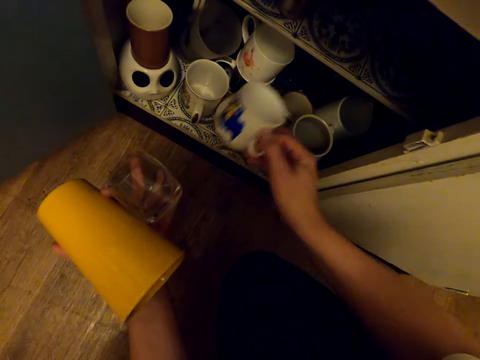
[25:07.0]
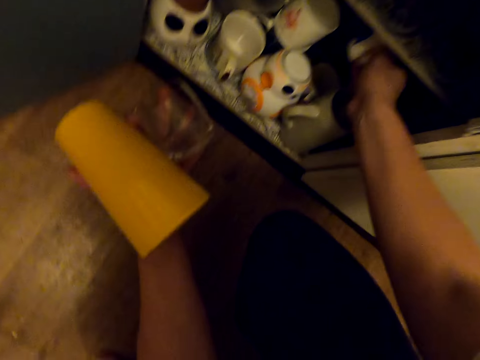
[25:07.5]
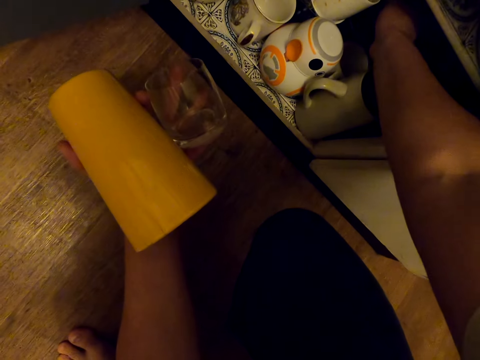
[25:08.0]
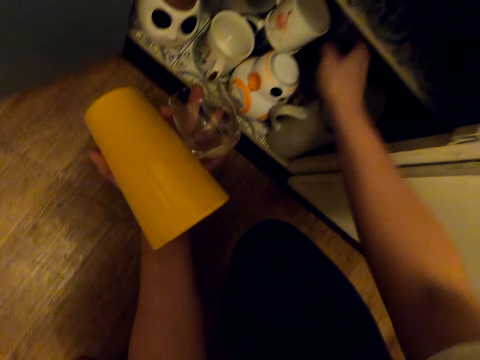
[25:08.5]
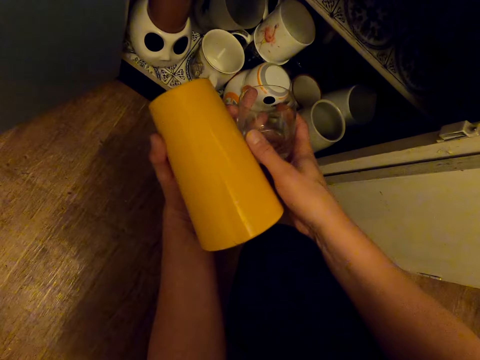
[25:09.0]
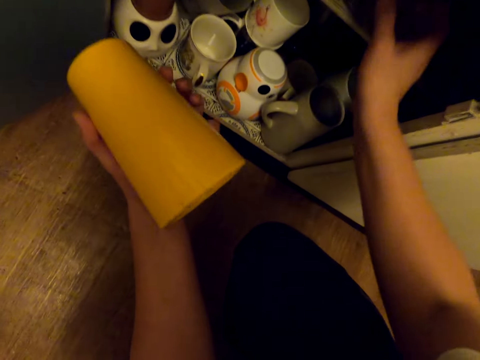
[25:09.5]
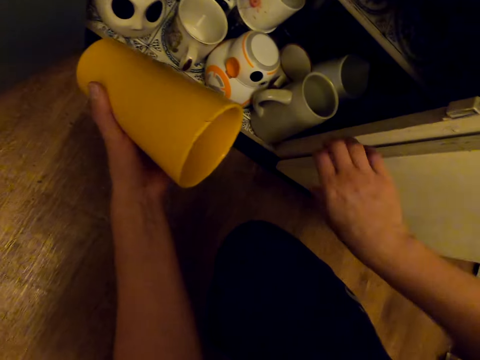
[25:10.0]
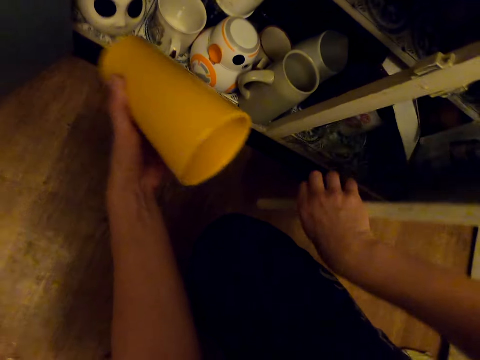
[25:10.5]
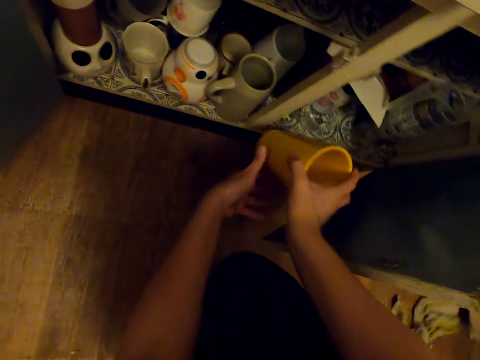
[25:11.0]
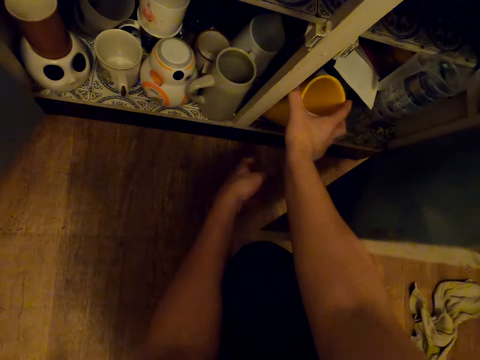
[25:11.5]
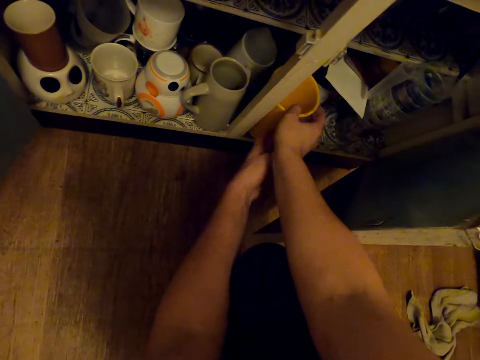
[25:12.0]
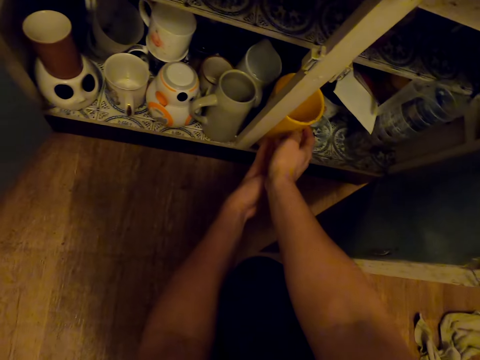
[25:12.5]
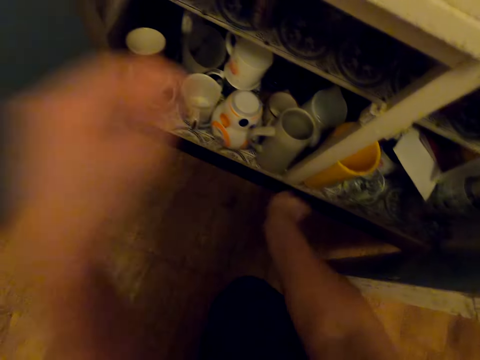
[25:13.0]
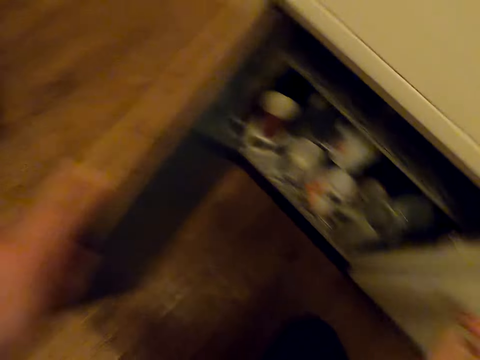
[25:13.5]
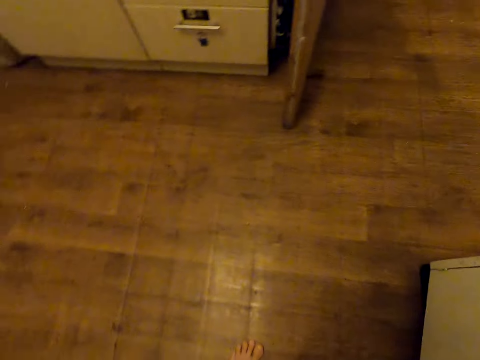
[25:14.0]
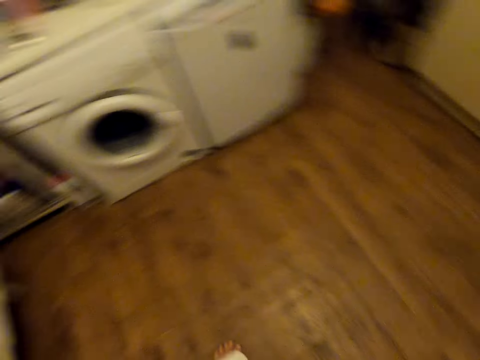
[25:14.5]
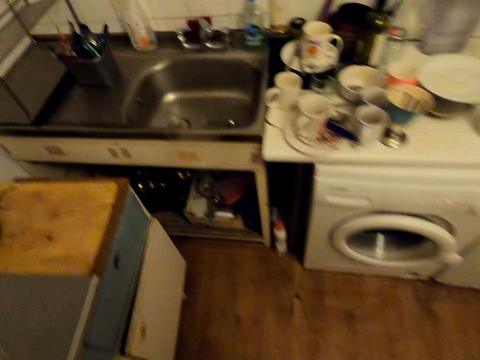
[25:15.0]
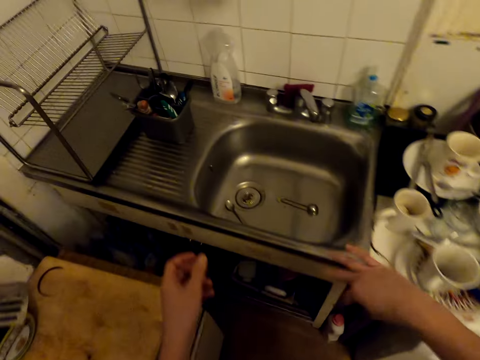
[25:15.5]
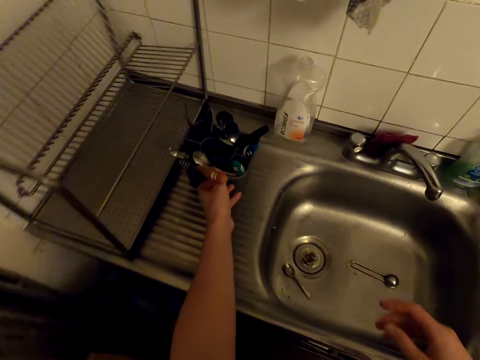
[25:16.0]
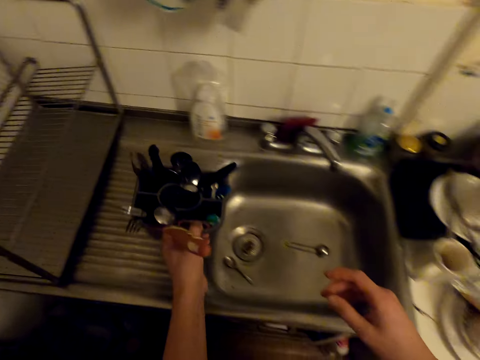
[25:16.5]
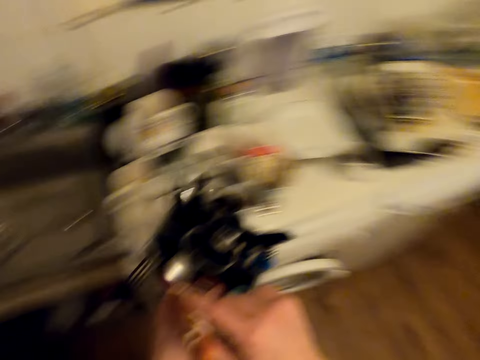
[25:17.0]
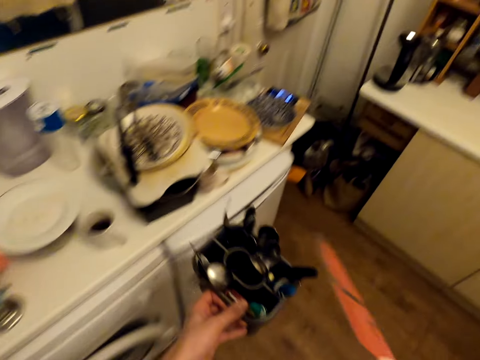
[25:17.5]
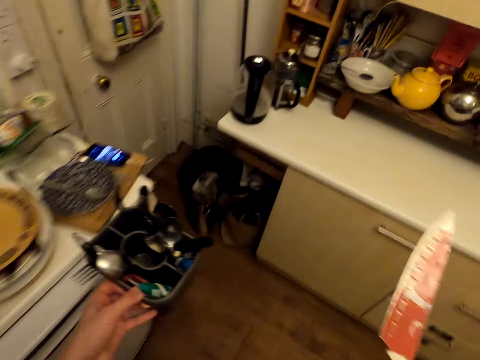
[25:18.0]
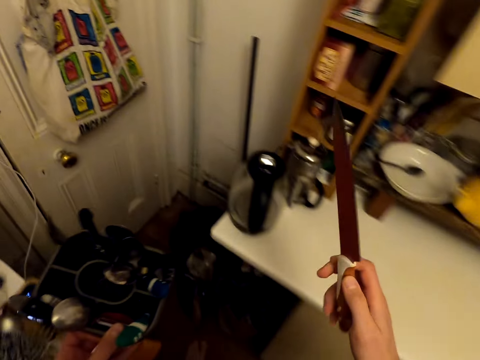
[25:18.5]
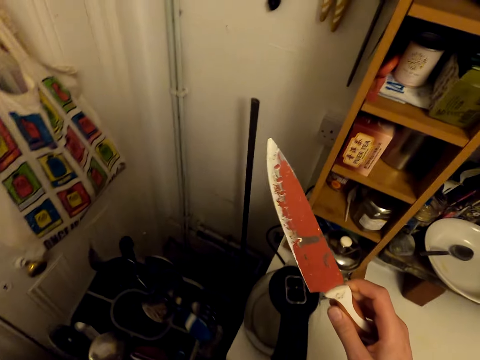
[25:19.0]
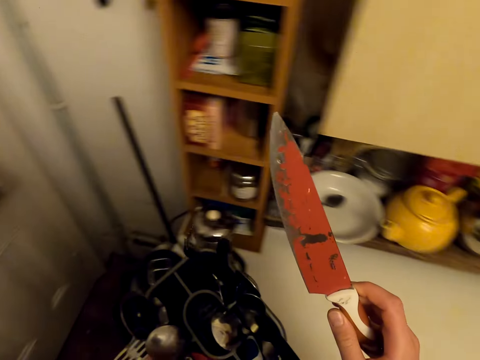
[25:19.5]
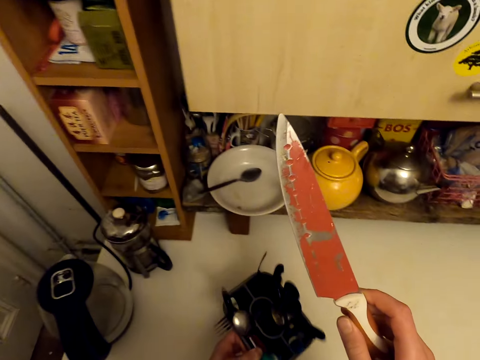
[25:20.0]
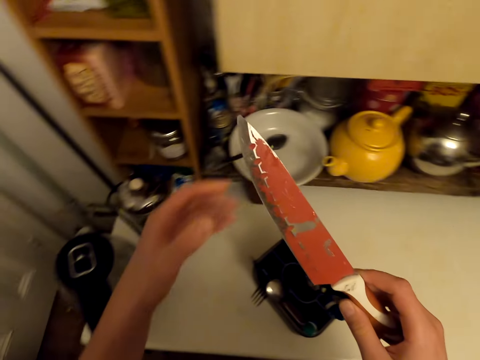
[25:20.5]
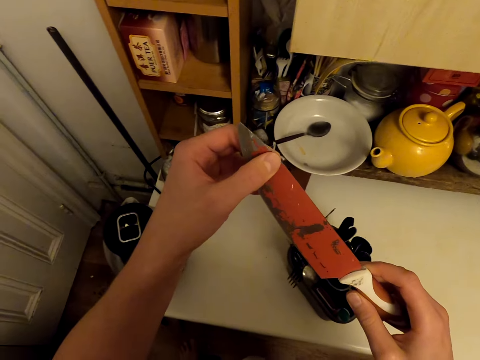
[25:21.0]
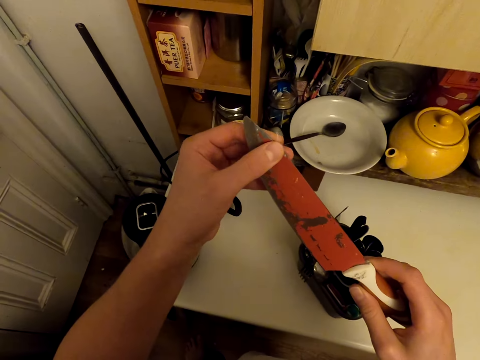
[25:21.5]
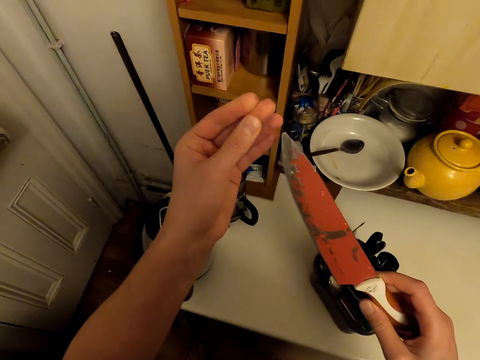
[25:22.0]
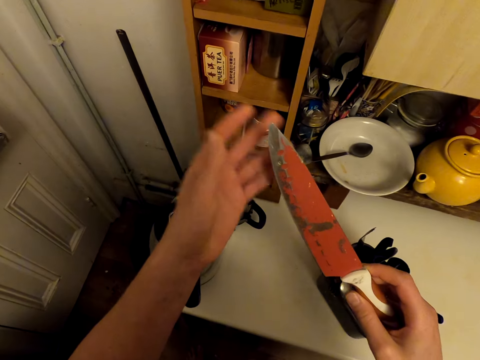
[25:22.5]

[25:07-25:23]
The camera wearer puts a glass in a cabinet. He opens the cabinet. He places a cup in the cabinet. He closes the cabinet. He walks around. He picks the cutlery holder. He walks around. He takes out a knife from the cutlery holder. He places the cutlery holder on the table. He holds the knife in his hand. He wipes the knife.

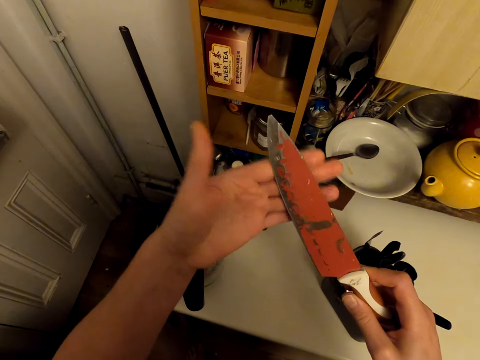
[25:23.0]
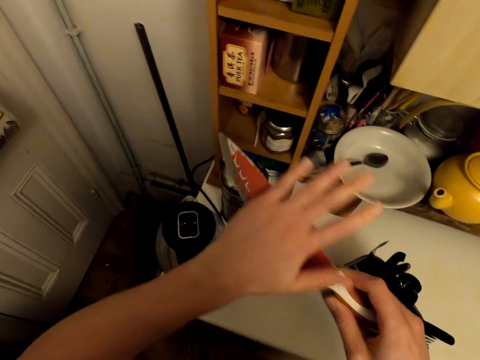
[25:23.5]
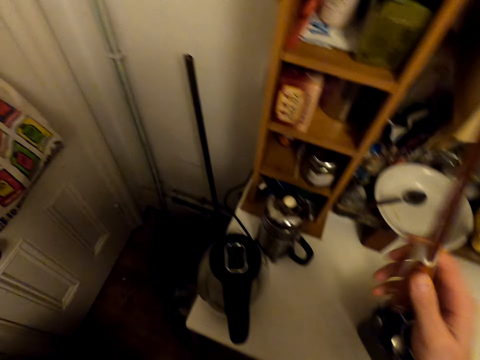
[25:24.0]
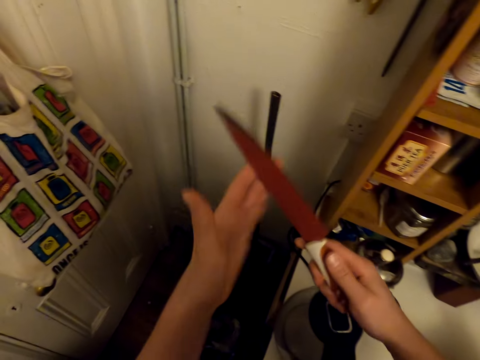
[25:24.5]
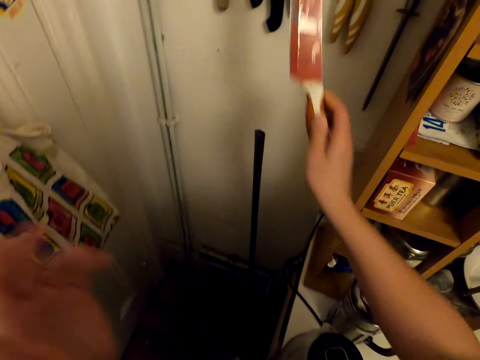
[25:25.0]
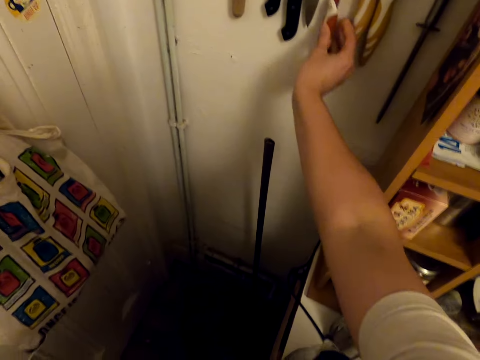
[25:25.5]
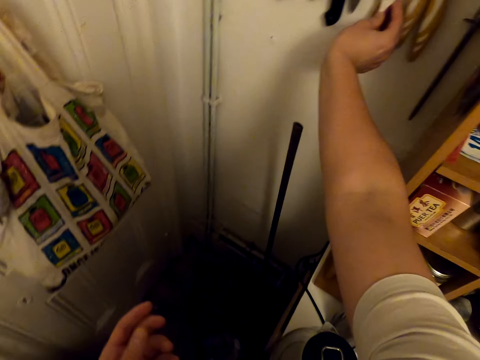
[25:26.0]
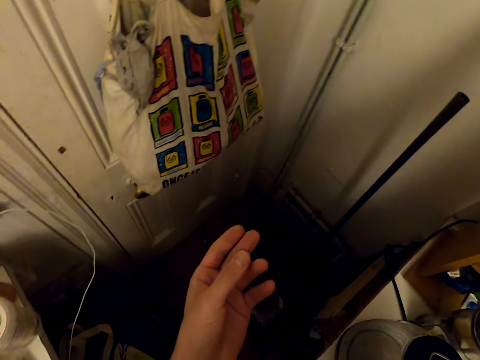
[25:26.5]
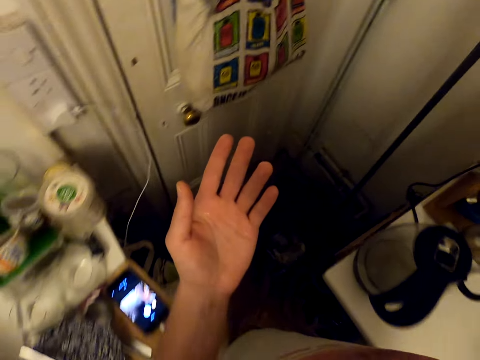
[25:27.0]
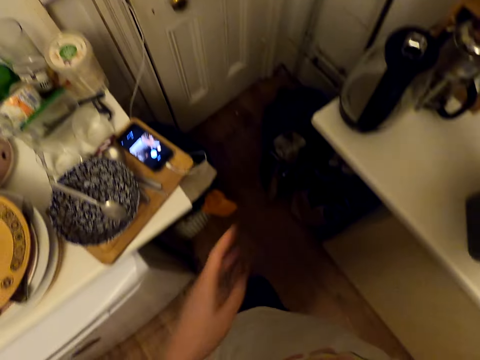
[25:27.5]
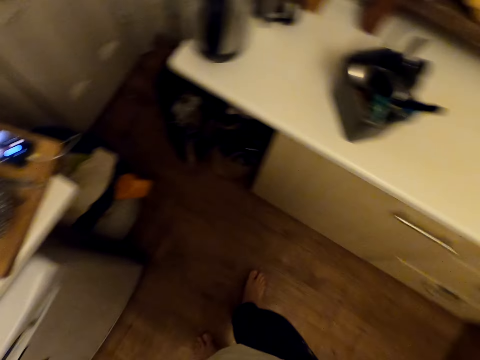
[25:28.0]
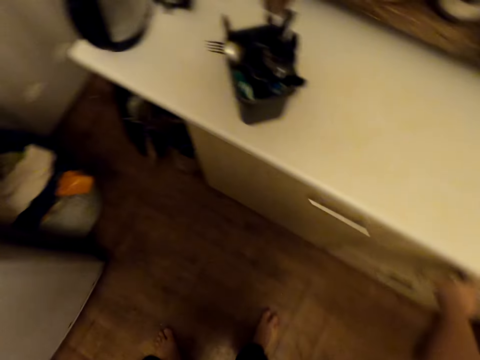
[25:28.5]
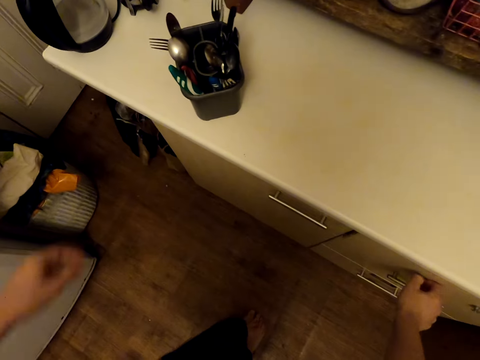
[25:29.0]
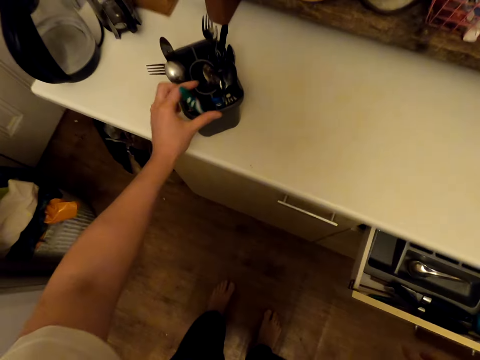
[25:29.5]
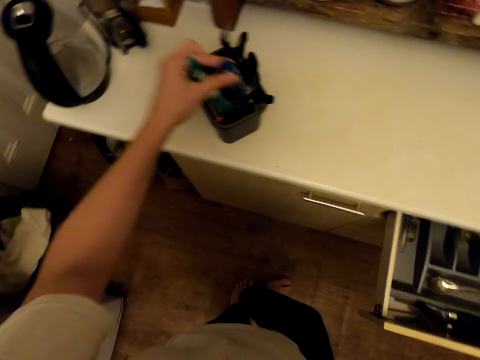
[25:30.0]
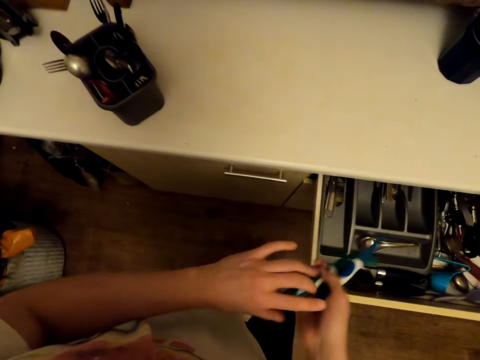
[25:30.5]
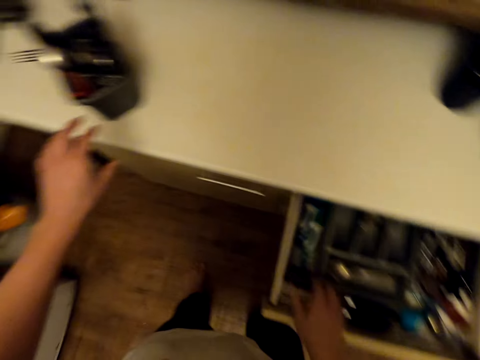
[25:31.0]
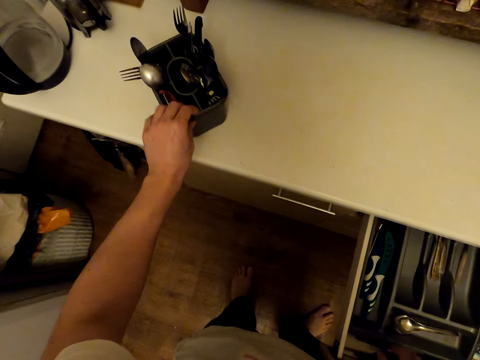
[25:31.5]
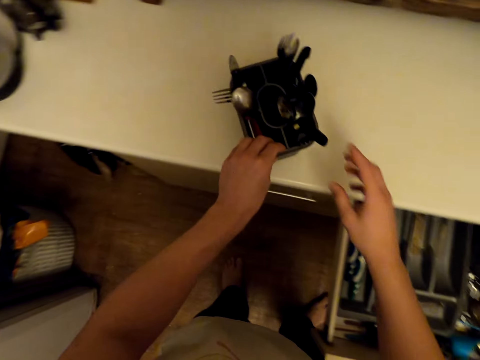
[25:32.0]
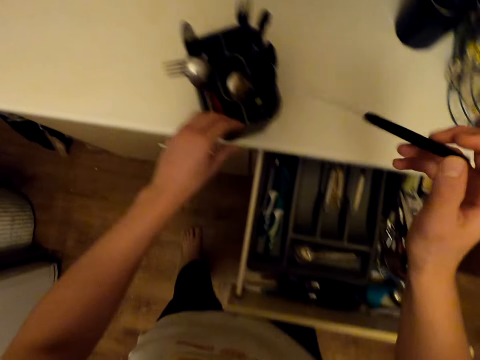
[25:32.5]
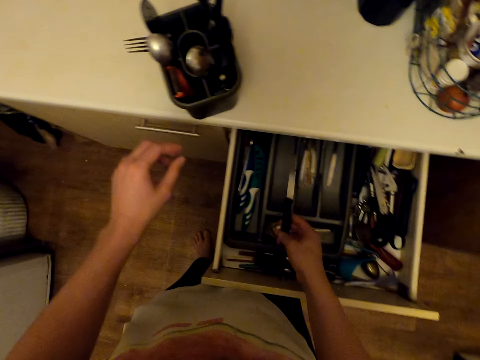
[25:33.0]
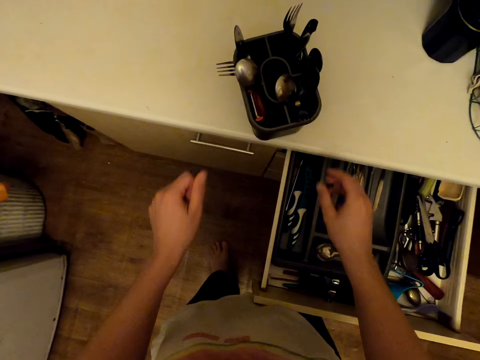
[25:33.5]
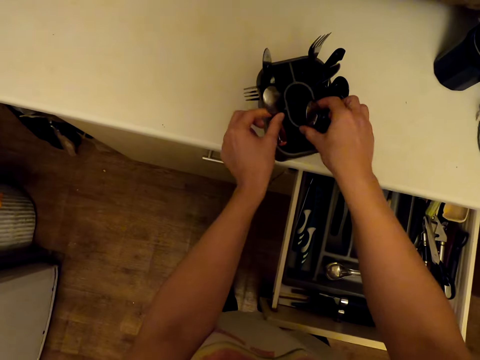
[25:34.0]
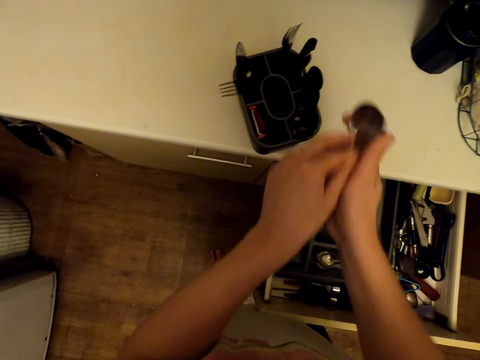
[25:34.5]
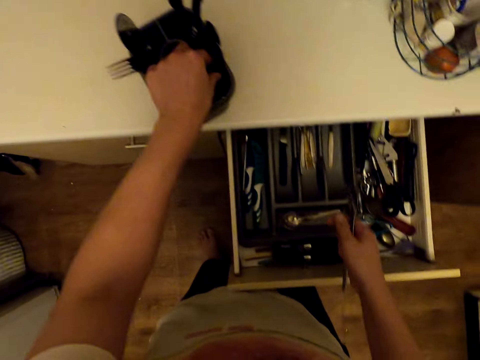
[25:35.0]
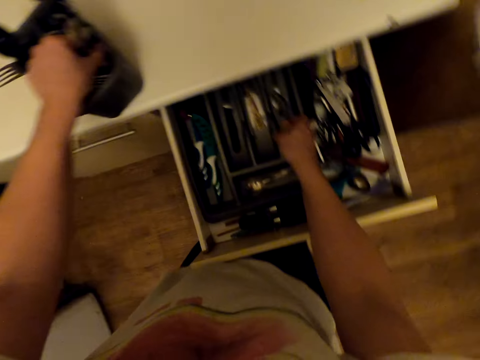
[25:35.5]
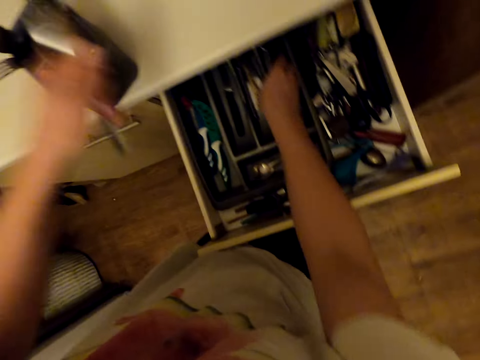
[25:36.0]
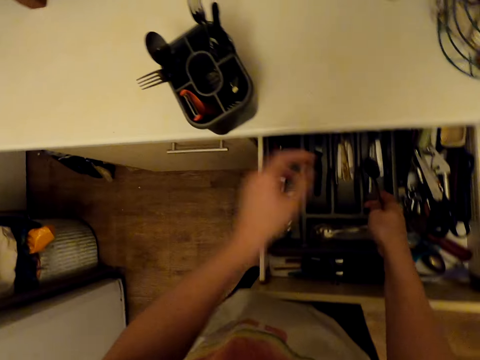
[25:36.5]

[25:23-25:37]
The camera wearer wipes the knife with his hand. He hangs the knife to the wall. He looks around. He opens the drawer. He picks a knife, picks spoons from the cutlery holder, and puts the spoons in the drawer. He drops the knife in the drawer. He moves a container. He takes a knife from the cutlery holder. He puts the knife in the drawer. He picks spoons from the cutlery holder. He puts the spoons in the drawer. He picks a spoon and drops the spoon.
